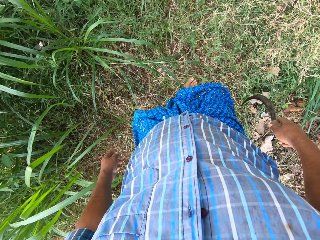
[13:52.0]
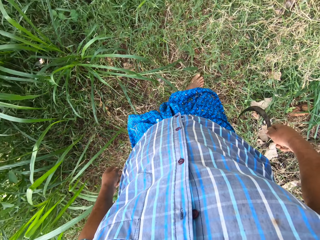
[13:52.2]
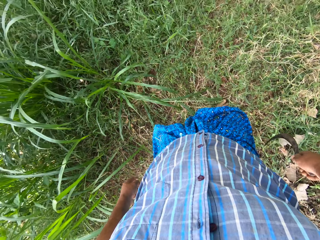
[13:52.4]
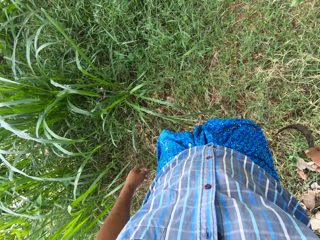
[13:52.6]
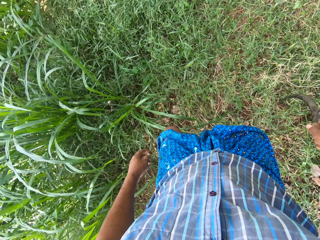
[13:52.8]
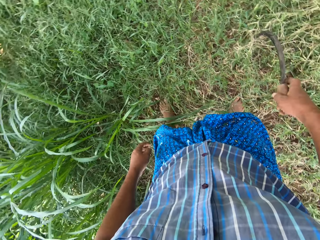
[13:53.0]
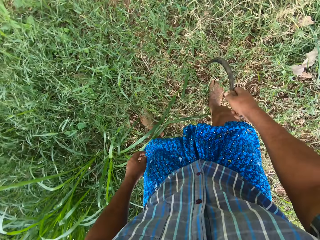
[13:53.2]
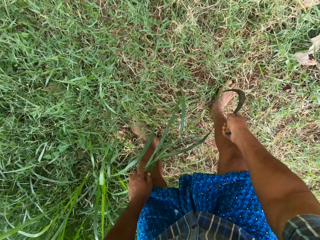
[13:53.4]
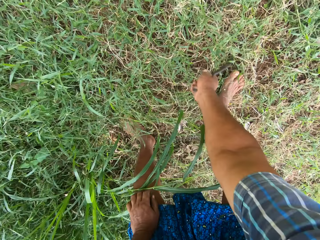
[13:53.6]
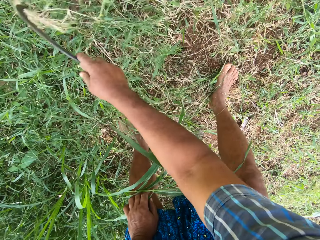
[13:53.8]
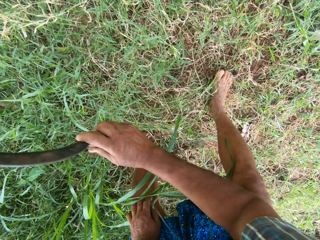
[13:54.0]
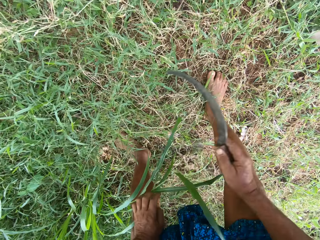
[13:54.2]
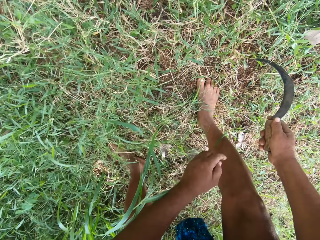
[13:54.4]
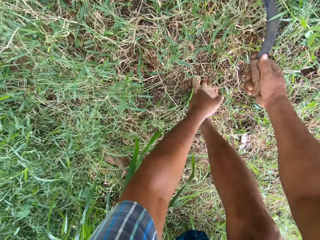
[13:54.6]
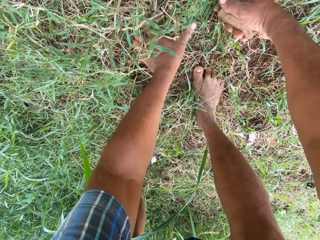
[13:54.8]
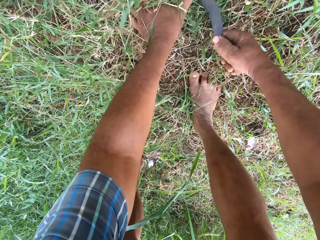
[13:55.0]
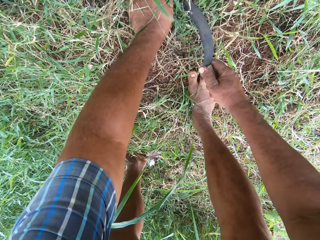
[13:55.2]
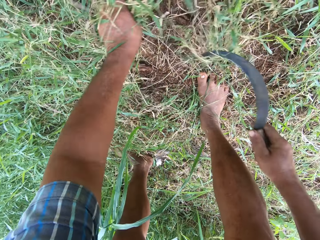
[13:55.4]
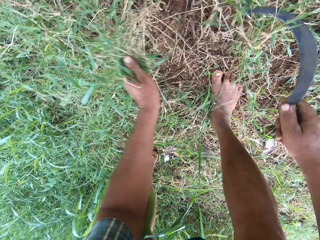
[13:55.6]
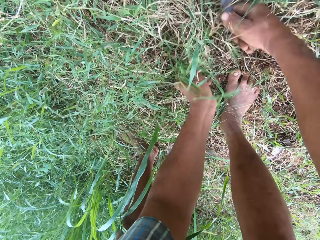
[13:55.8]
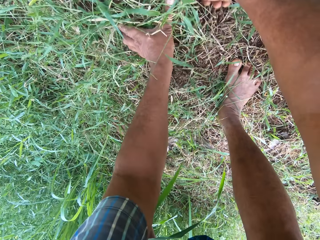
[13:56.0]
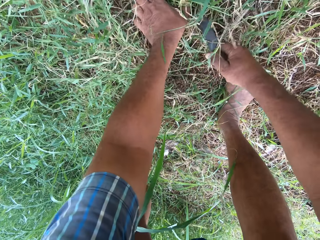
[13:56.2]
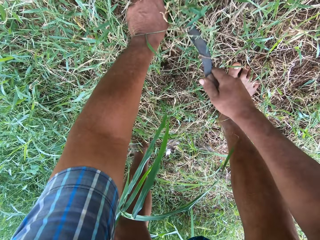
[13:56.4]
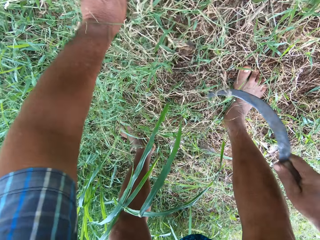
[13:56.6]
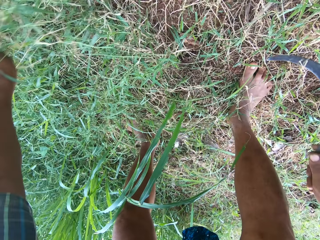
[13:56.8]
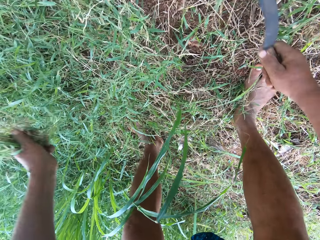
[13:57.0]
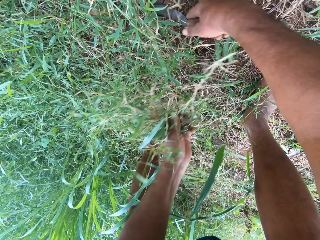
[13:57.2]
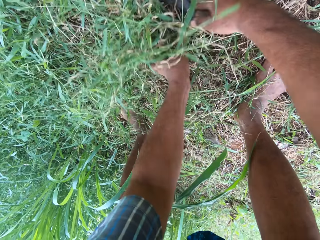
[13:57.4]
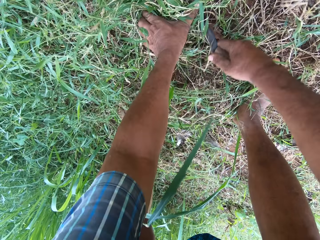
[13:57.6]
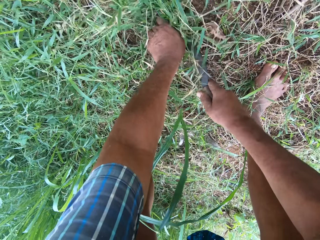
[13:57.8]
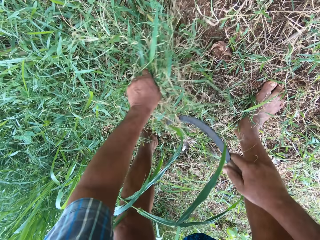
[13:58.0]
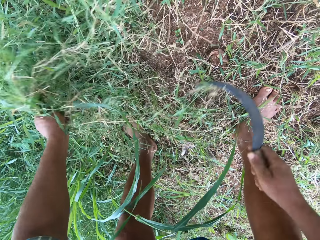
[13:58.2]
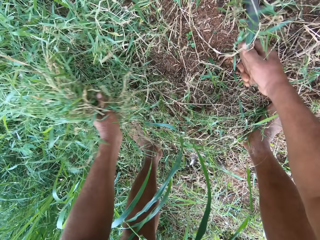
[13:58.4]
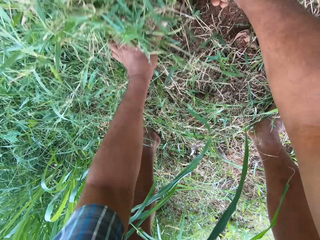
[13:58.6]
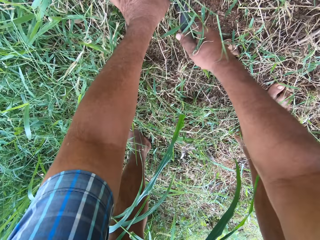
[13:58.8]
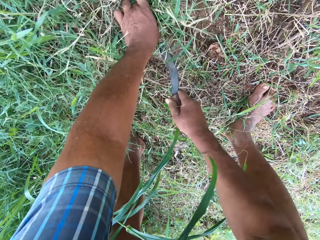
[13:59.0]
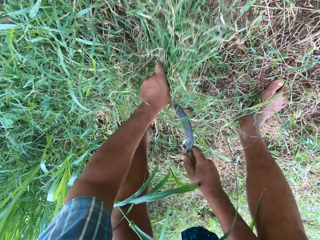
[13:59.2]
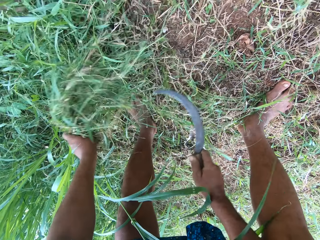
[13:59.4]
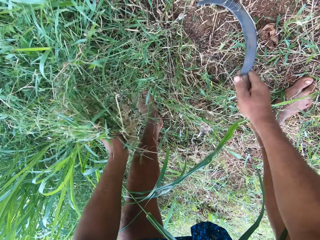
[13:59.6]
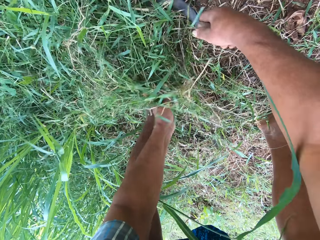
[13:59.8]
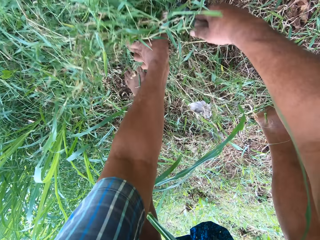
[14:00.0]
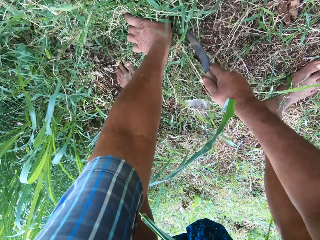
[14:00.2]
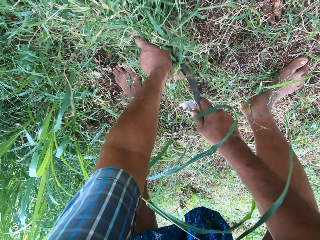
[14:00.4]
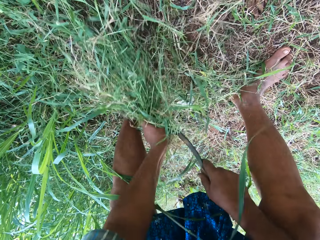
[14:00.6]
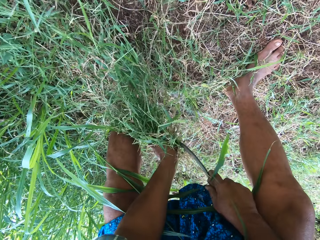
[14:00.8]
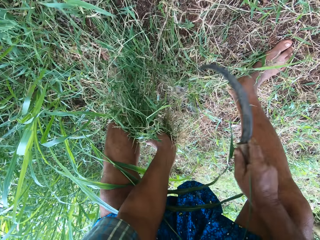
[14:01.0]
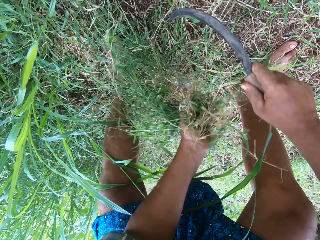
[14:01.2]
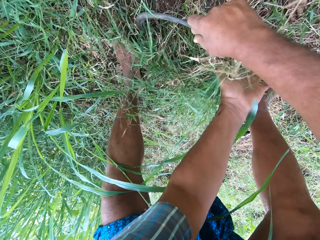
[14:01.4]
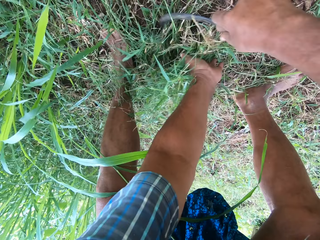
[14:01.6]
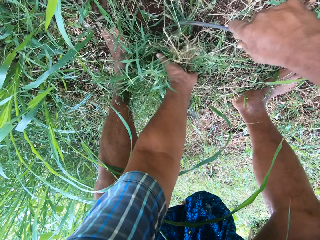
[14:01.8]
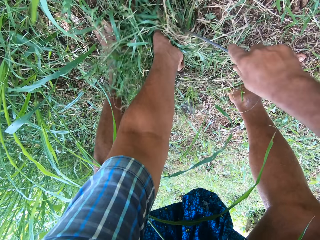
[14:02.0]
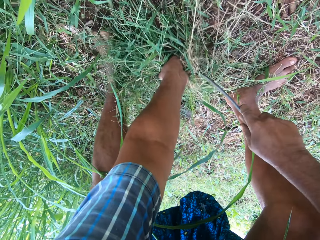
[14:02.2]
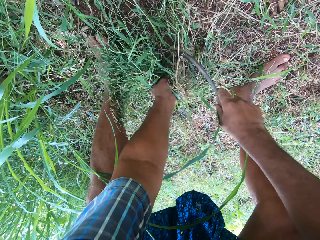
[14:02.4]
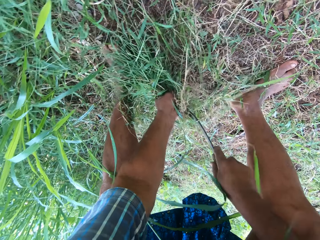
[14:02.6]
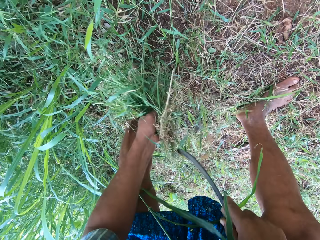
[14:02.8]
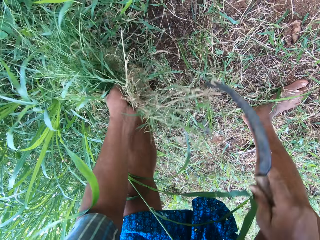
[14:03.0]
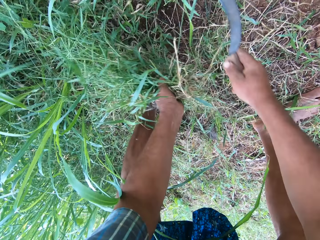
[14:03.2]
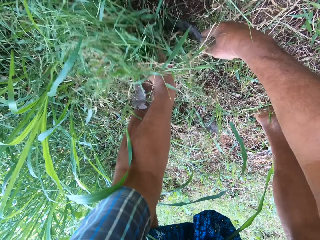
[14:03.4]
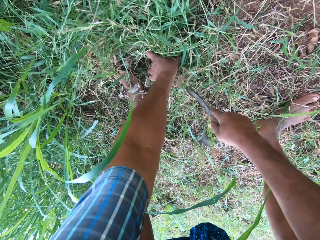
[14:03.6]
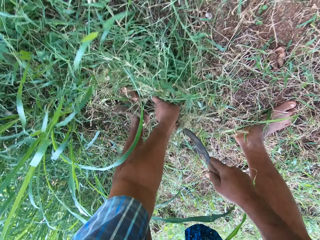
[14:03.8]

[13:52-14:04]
The camera wearer walks. He cuts grass with the sickle in his right hand. He moves the blade in the napier grass. He holds grass with his left hand. He cuts the napier grass with the sickle in his right hand.

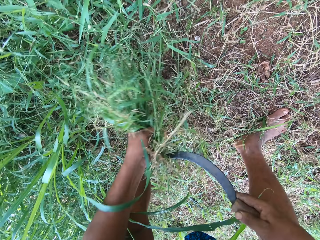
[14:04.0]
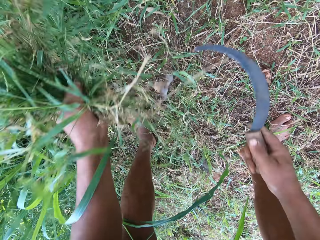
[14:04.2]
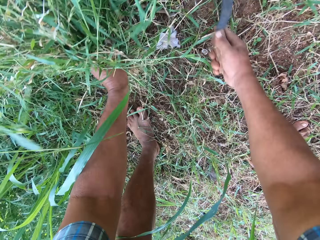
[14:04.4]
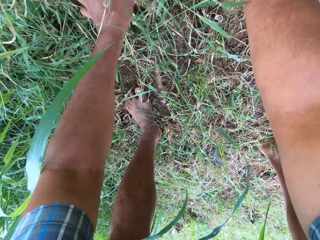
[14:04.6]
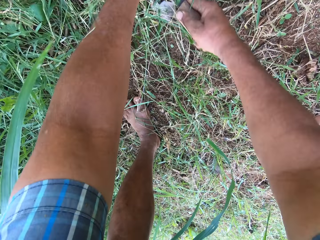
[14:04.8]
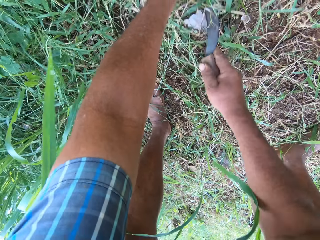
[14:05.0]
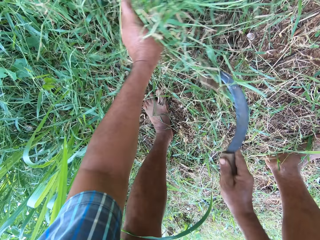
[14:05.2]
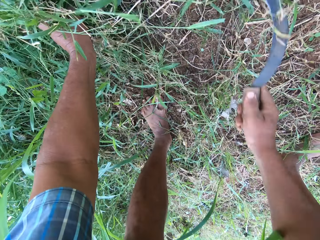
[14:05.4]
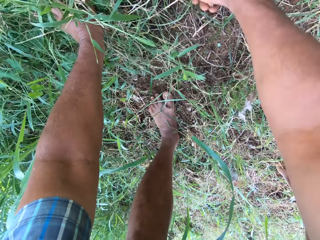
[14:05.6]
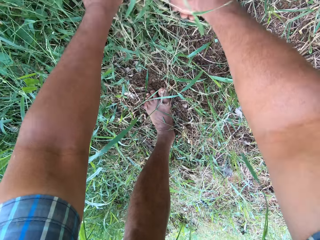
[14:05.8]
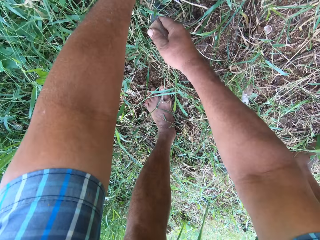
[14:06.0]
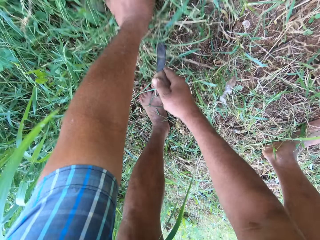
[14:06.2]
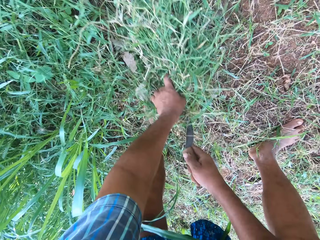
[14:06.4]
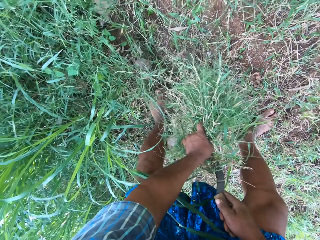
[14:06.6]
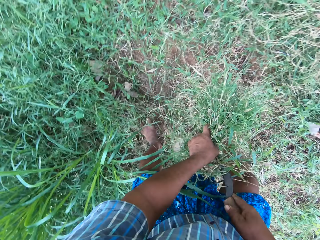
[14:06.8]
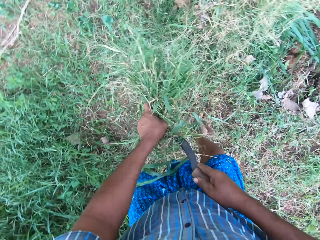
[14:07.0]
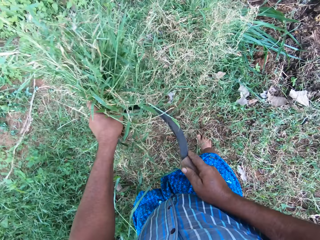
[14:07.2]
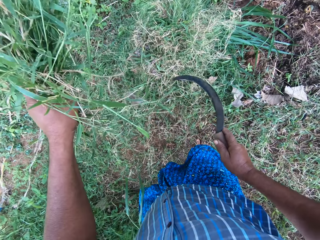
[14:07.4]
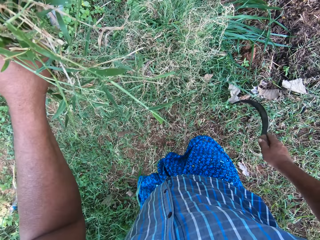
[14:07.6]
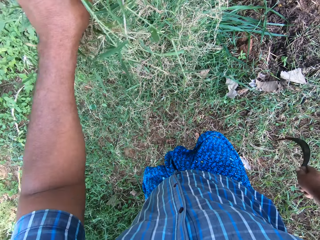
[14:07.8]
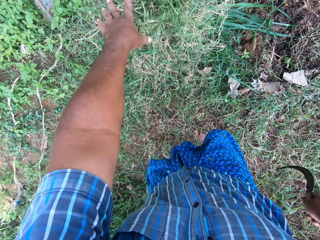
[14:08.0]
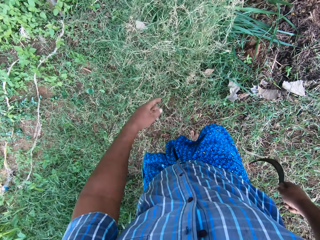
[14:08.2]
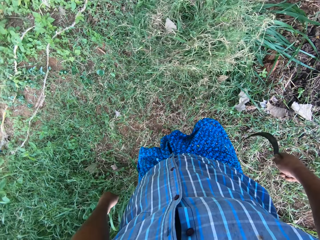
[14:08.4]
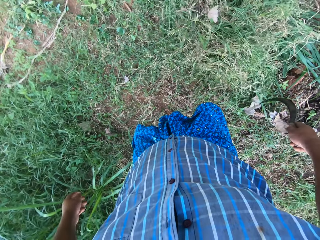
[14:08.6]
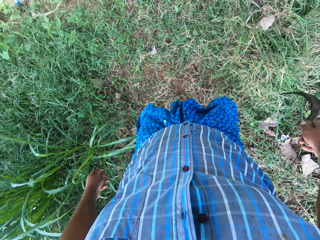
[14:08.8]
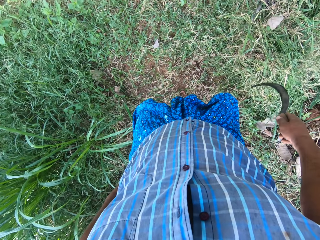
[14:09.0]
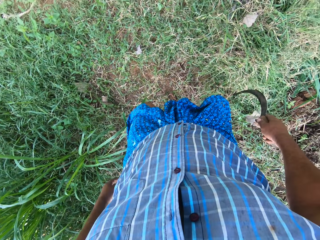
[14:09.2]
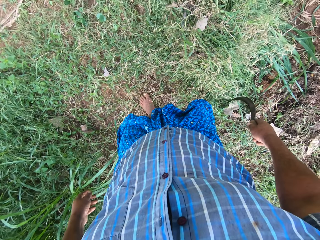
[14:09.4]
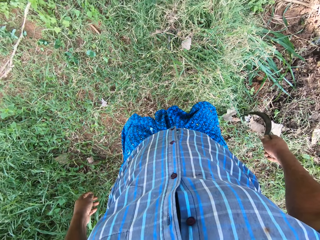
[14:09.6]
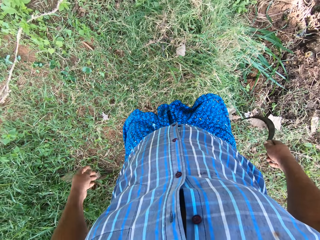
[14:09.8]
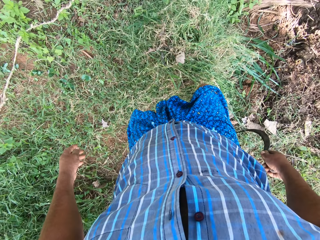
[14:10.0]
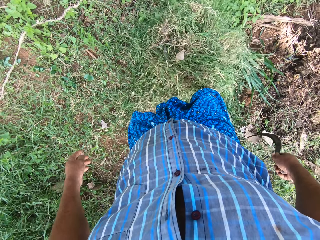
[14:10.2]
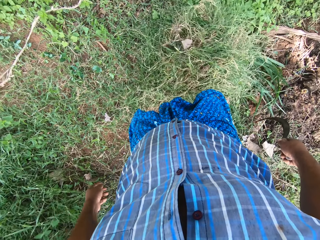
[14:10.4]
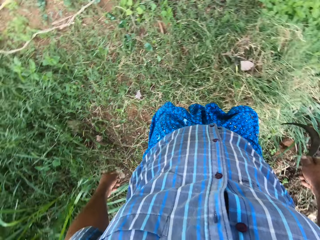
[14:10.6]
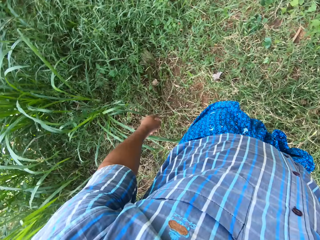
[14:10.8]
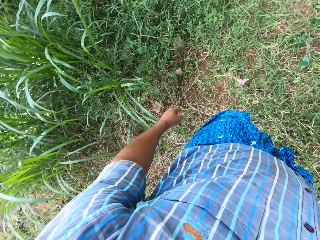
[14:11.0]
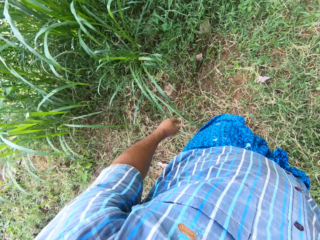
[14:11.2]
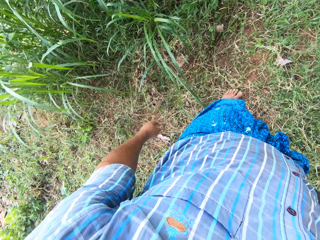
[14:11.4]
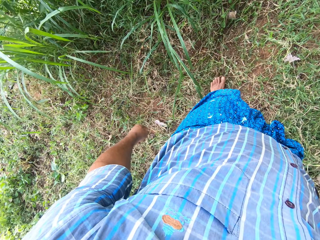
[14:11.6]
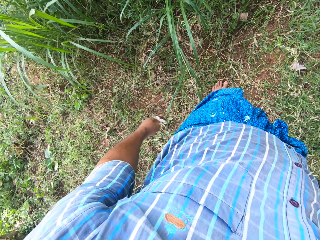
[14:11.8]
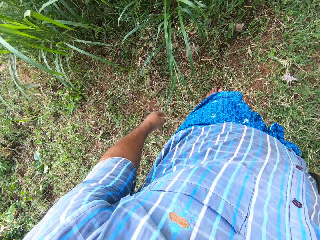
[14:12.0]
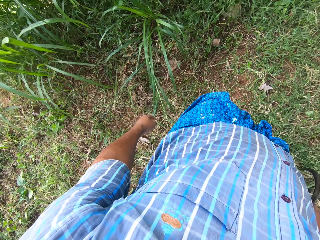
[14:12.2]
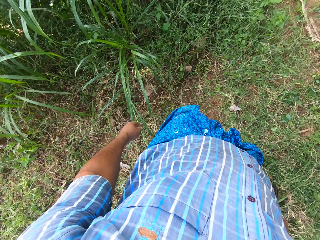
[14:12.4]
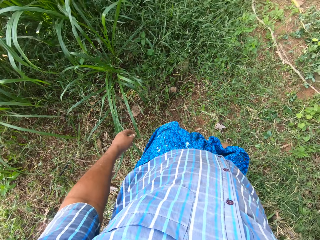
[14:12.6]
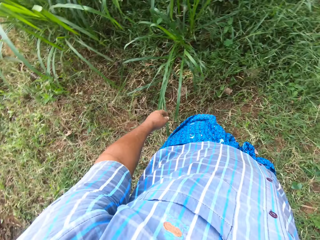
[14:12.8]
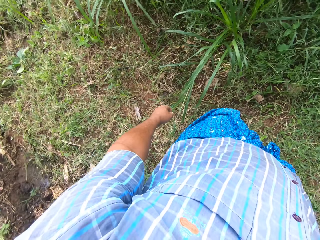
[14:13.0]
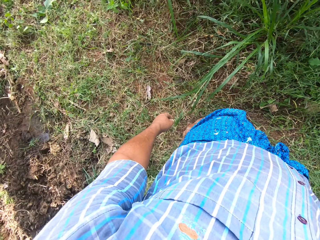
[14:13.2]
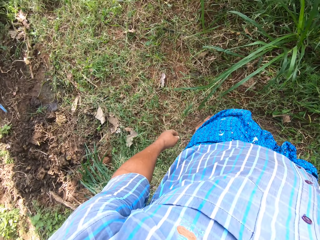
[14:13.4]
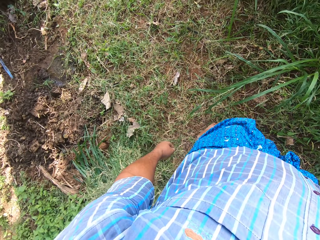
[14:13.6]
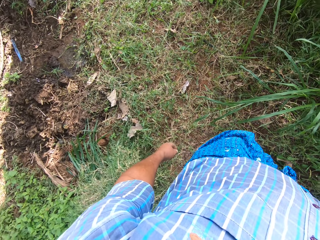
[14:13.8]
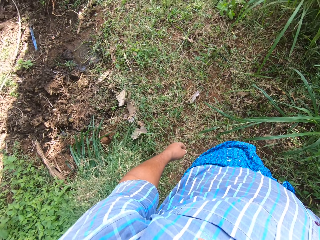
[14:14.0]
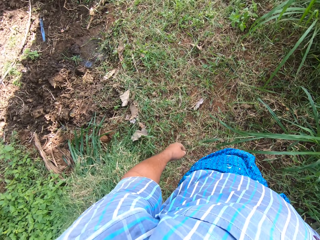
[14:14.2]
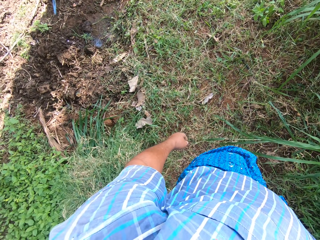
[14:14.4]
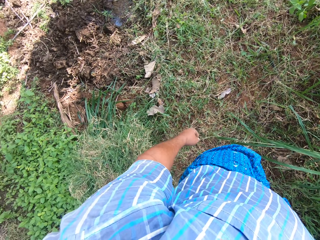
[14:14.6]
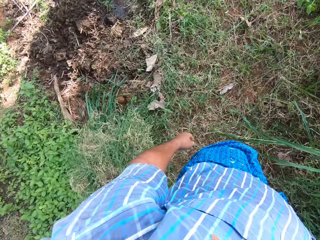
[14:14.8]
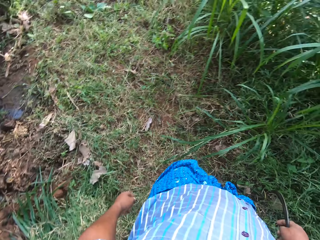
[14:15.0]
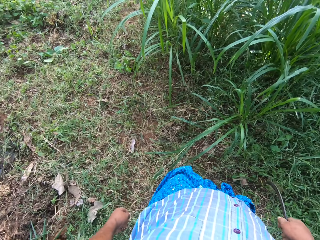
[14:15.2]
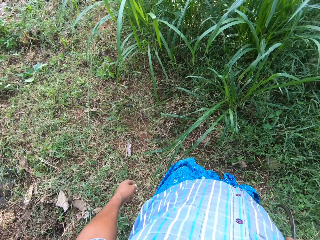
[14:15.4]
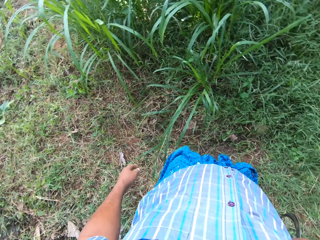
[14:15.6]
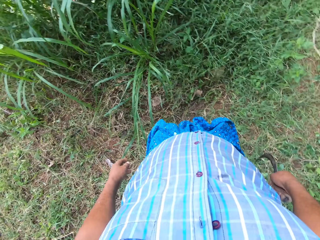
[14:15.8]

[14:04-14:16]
The camera wearer drops the grass in his left hand on a pile of grass. He kicks the napier grass with the foot. He moves.
